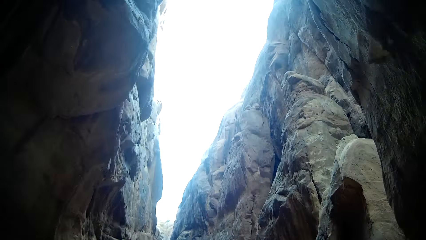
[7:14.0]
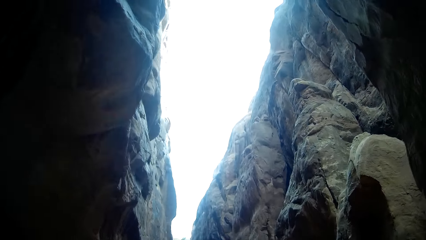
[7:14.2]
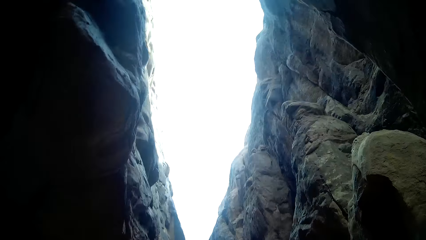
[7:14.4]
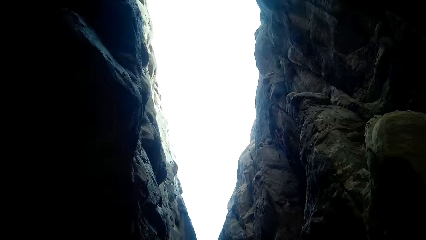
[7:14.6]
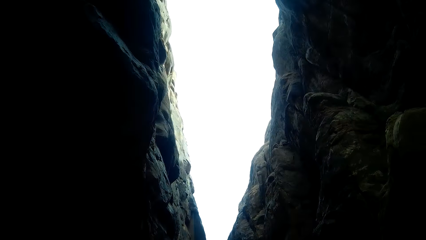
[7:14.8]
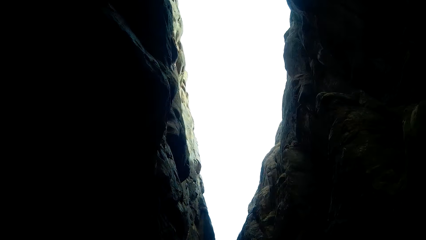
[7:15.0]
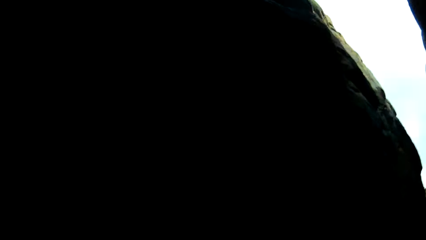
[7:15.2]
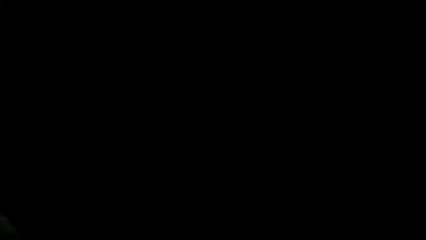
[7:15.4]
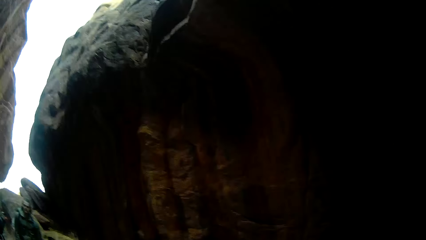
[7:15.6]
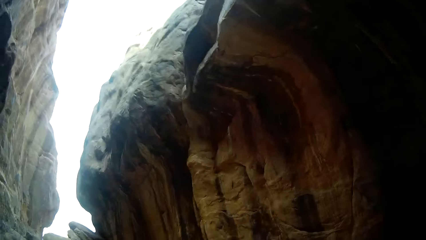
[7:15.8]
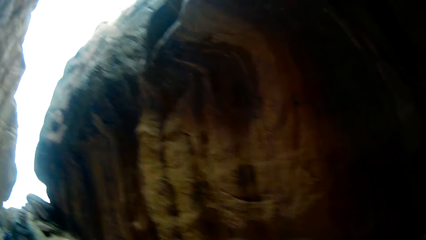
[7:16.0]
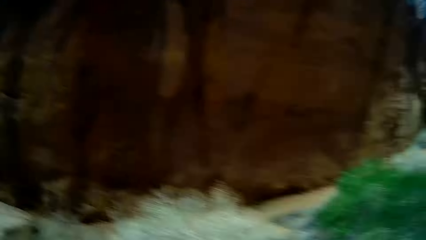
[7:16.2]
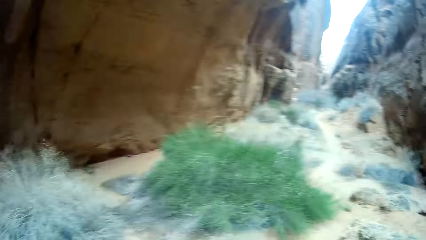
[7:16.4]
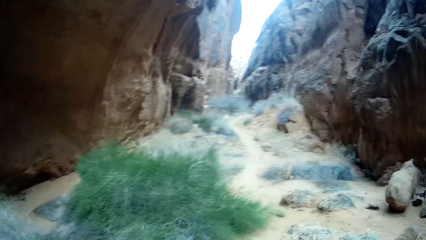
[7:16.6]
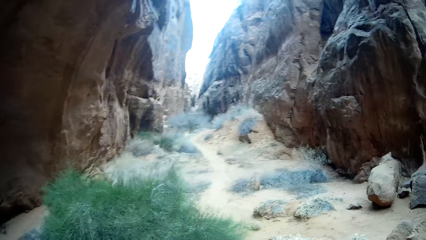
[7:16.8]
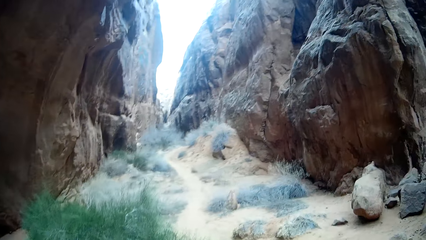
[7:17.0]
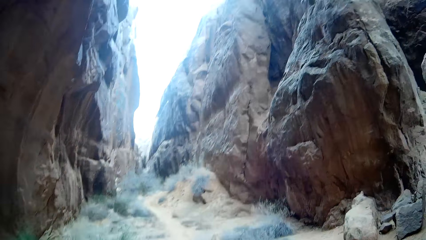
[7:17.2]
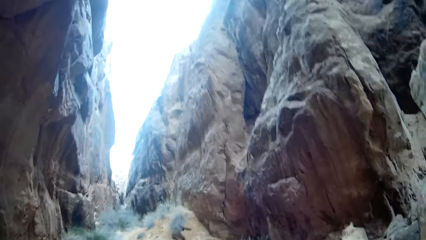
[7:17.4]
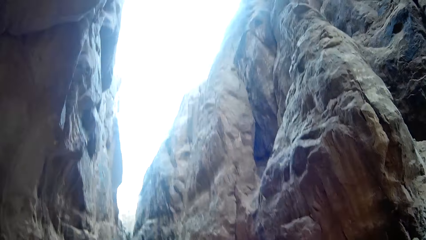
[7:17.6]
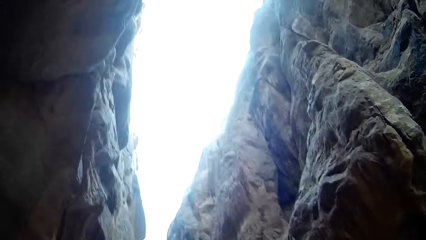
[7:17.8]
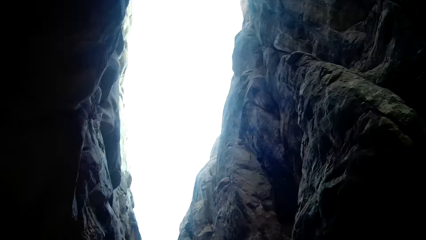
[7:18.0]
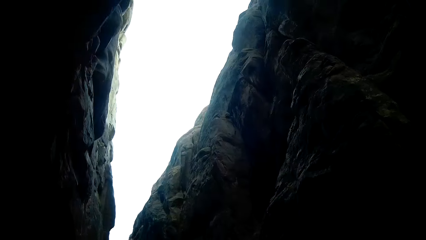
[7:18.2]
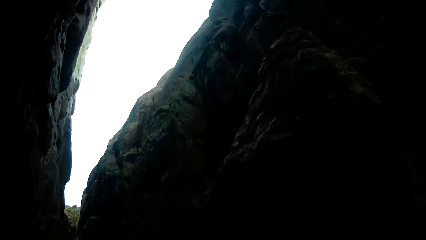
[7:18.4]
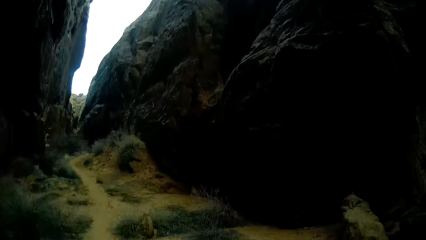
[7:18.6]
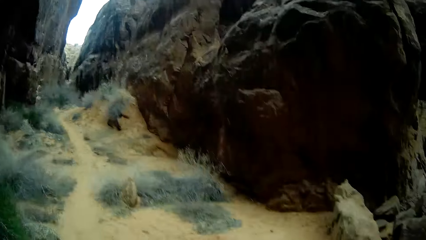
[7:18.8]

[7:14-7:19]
The camera wearer walks between the rocks.

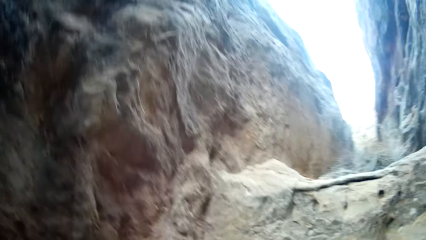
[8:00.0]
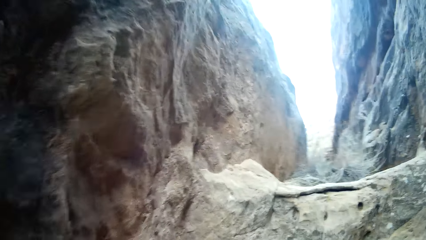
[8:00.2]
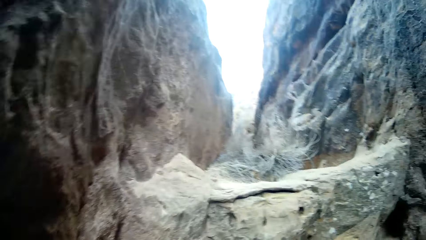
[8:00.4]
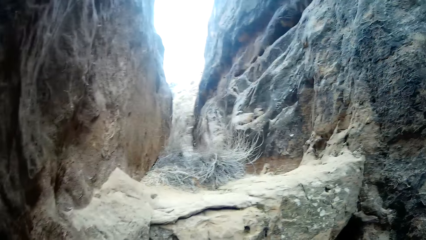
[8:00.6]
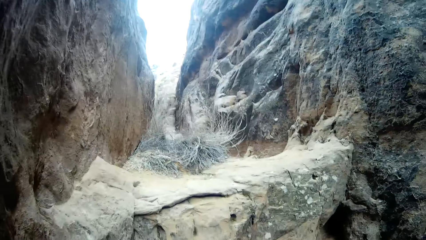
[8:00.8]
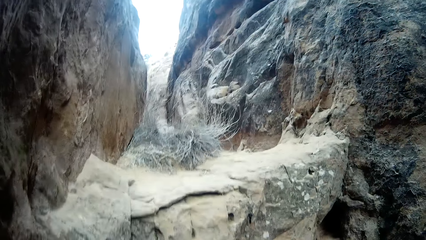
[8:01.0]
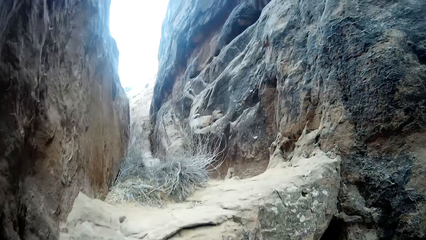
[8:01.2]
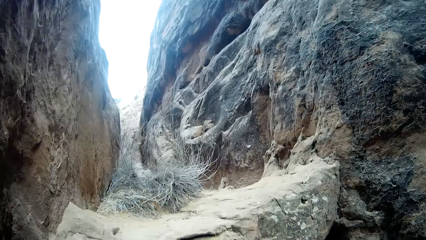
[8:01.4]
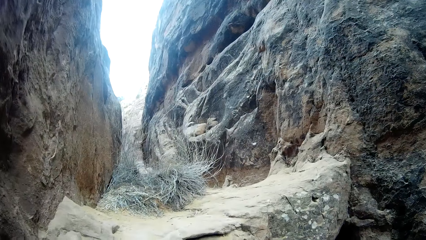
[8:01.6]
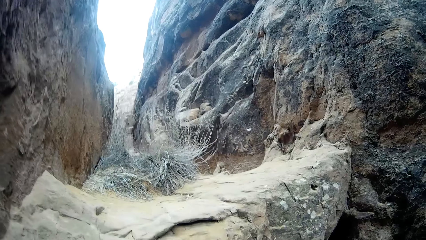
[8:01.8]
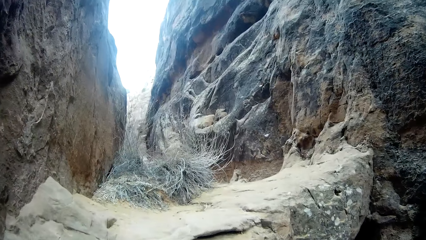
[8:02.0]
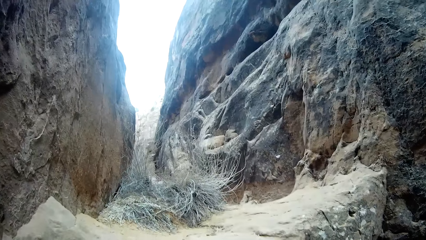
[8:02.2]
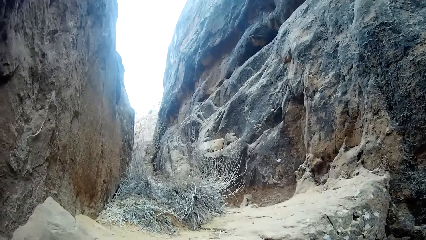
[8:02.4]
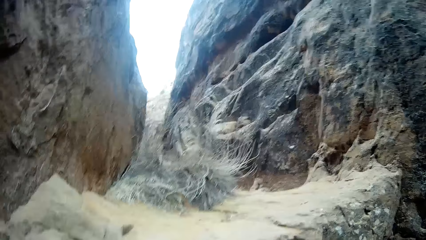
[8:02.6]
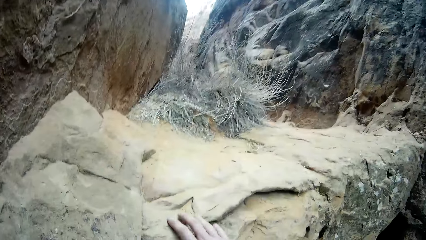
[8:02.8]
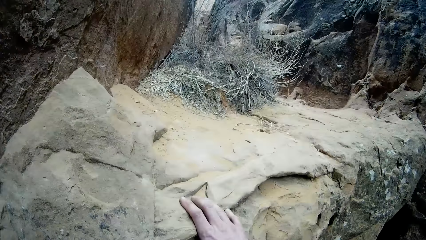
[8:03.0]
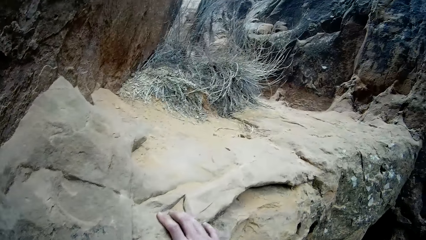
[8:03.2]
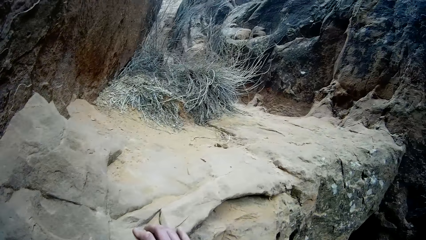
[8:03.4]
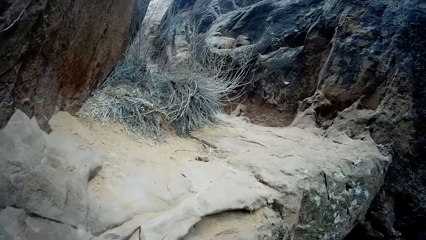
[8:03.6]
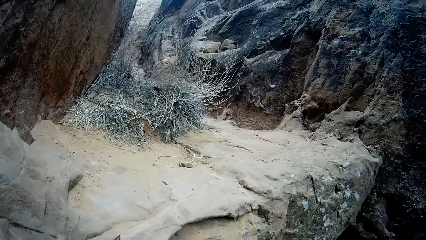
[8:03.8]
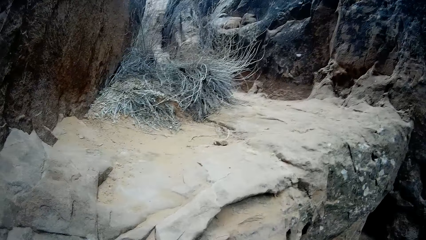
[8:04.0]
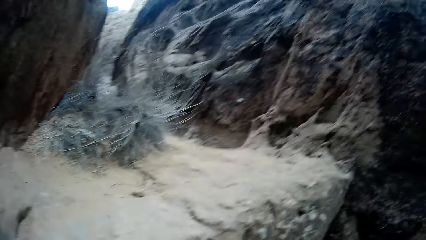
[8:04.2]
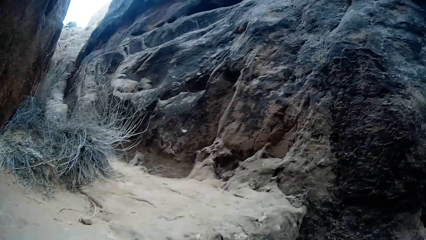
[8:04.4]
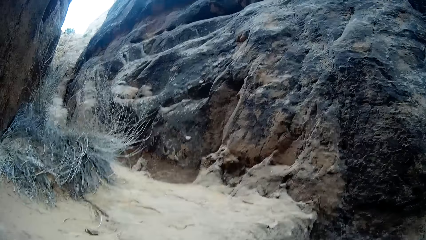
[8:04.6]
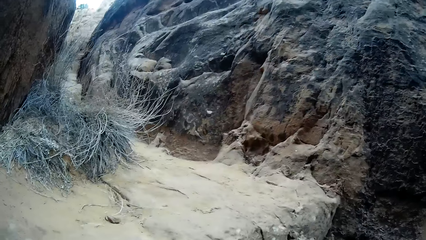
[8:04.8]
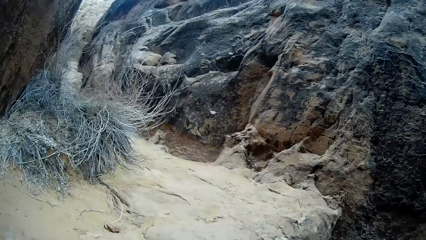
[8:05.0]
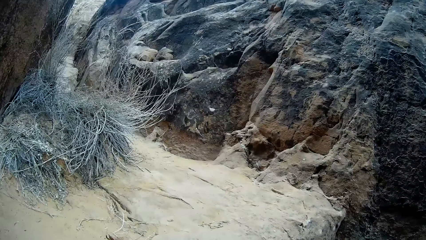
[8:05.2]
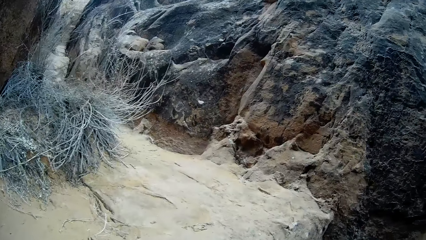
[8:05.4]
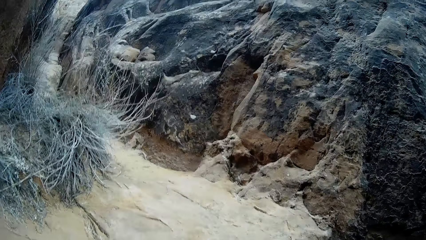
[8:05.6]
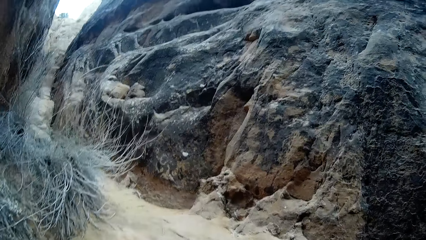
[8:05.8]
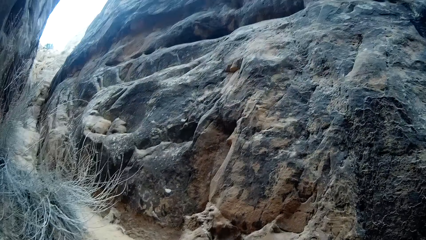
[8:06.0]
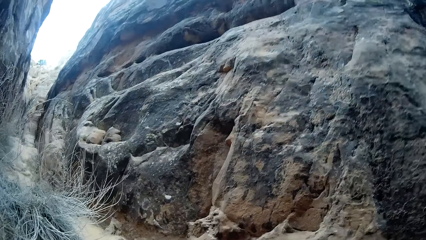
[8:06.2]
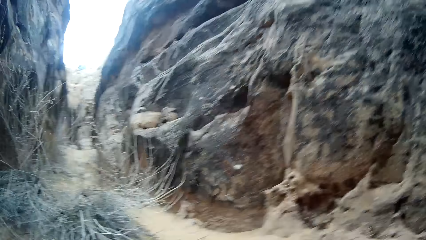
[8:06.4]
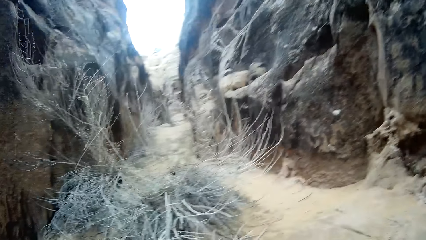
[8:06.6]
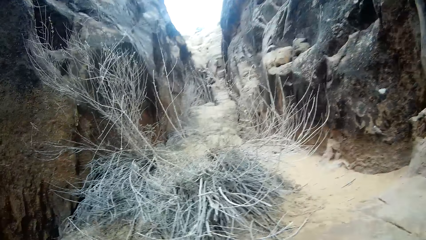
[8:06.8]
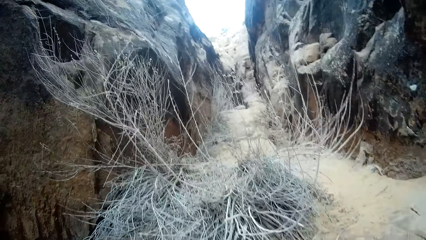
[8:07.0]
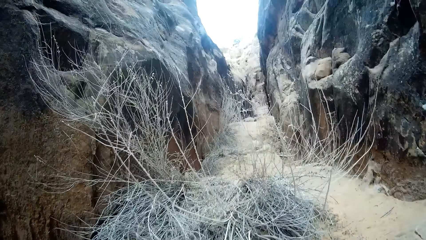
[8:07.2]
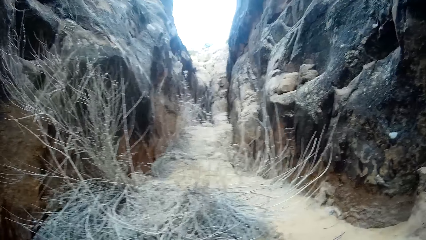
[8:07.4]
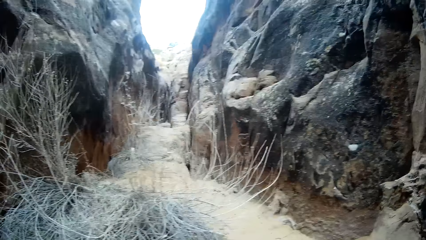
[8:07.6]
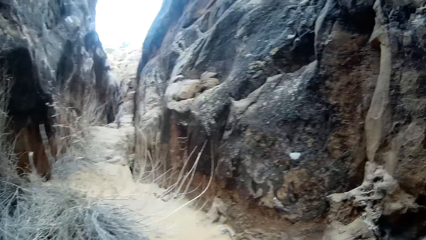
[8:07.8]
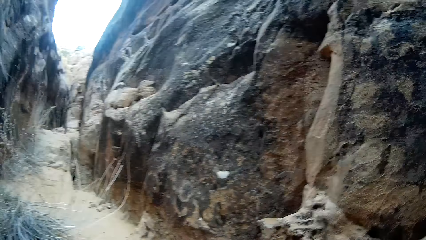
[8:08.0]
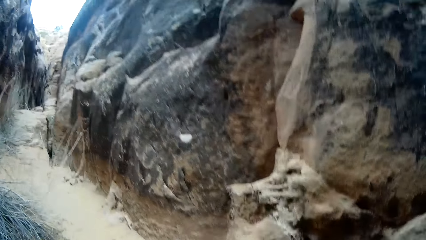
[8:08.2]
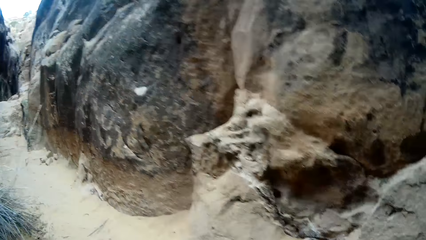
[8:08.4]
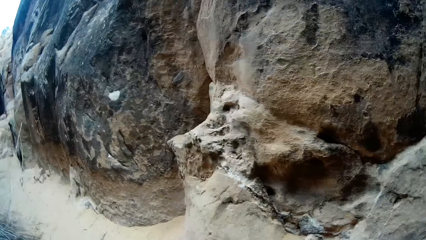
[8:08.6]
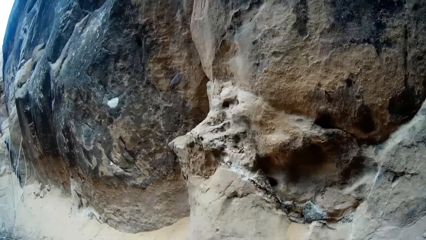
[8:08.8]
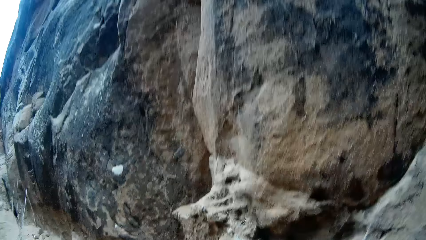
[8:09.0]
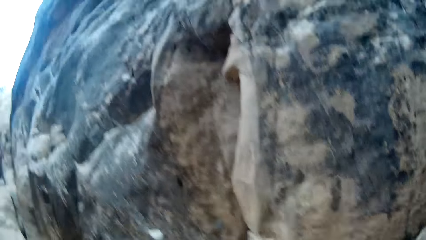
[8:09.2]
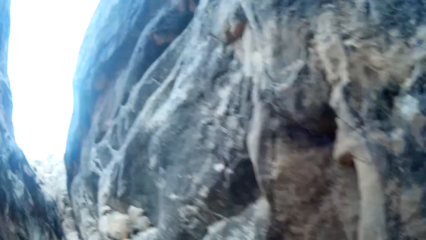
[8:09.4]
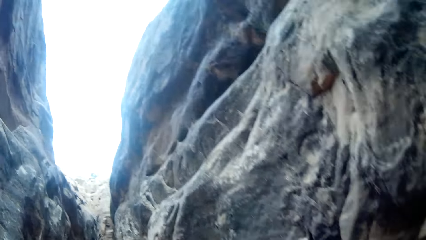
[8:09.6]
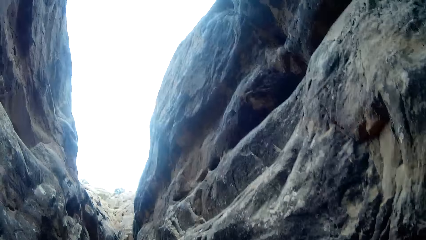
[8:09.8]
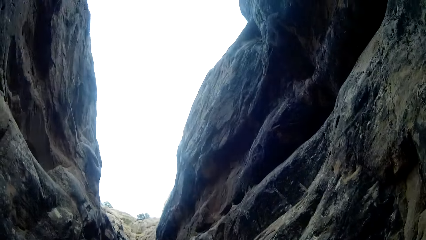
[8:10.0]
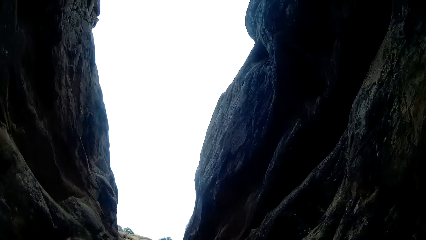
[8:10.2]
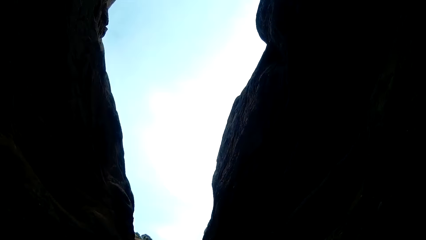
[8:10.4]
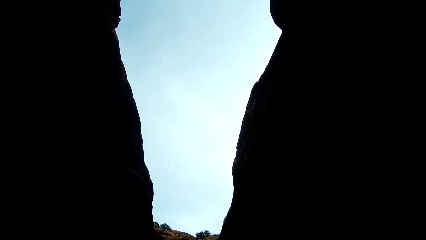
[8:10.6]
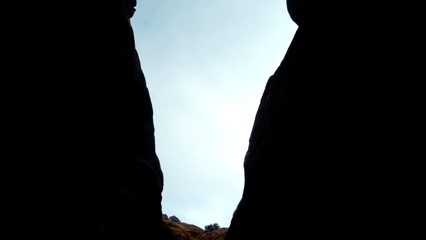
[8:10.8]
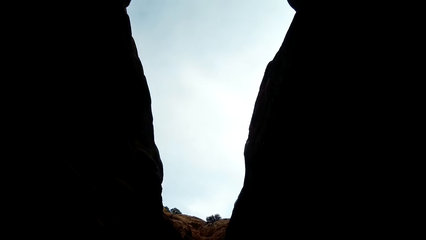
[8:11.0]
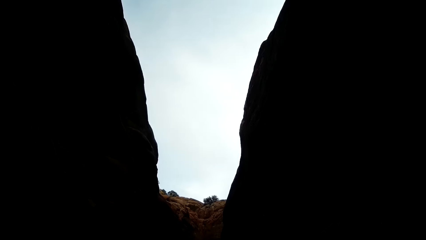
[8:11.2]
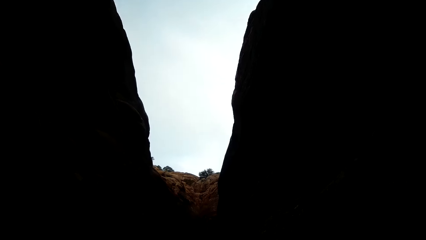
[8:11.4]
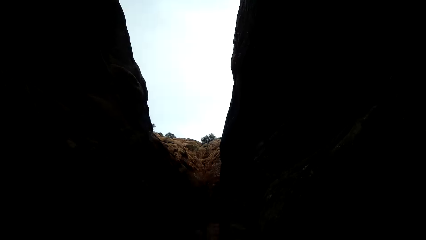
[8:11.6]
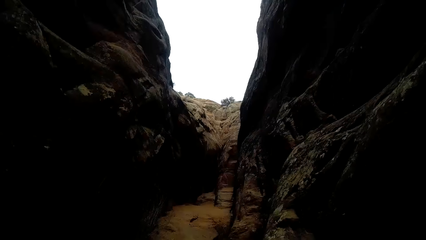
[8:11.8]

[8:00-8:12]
The camera wearer climbs the rocks.
